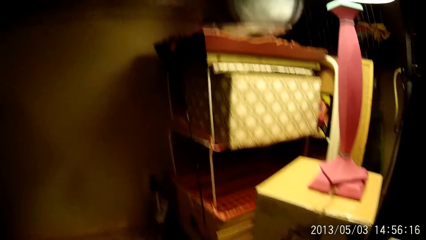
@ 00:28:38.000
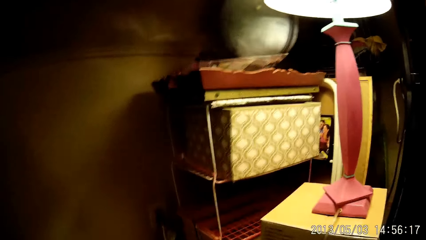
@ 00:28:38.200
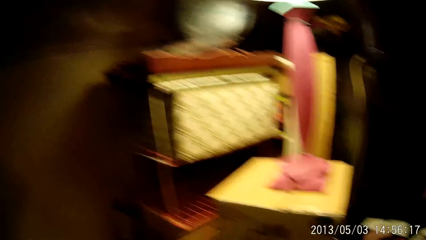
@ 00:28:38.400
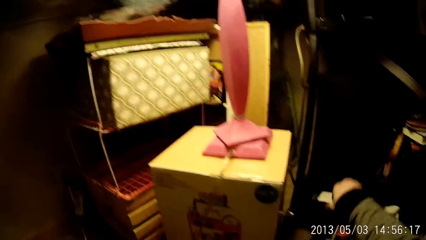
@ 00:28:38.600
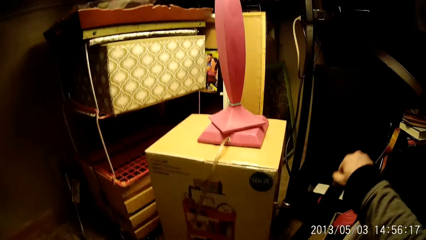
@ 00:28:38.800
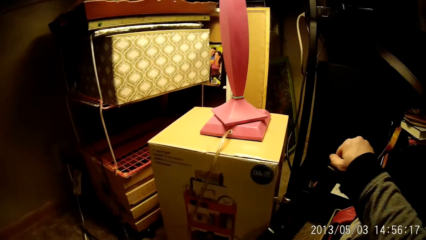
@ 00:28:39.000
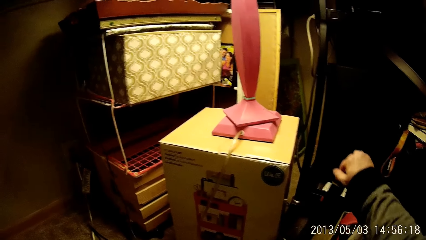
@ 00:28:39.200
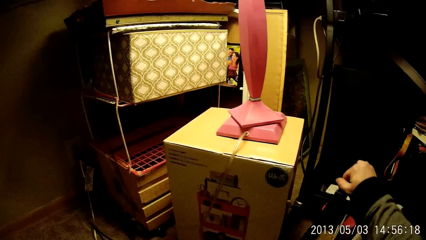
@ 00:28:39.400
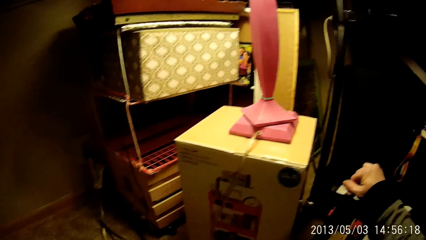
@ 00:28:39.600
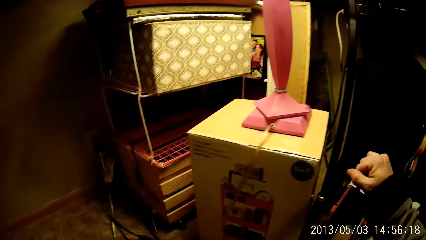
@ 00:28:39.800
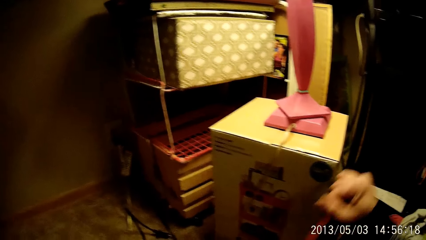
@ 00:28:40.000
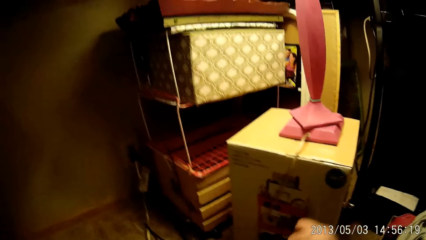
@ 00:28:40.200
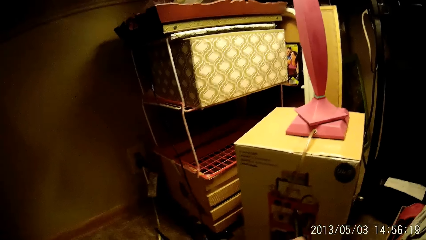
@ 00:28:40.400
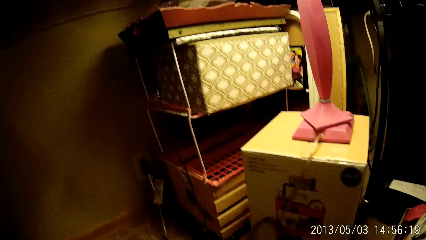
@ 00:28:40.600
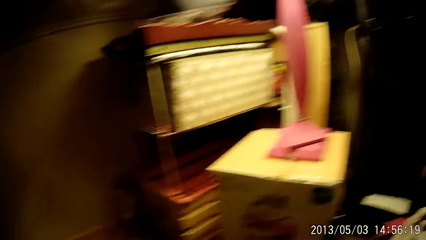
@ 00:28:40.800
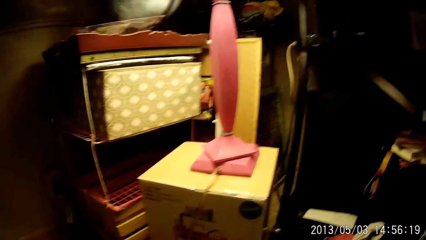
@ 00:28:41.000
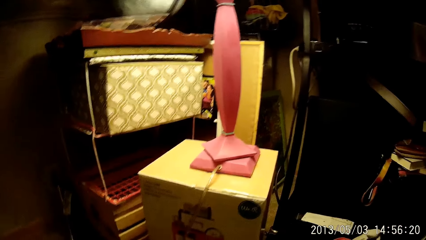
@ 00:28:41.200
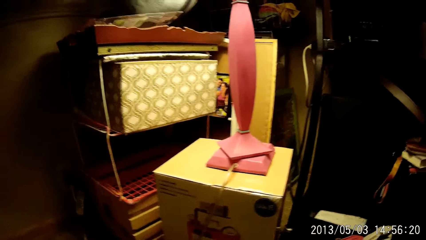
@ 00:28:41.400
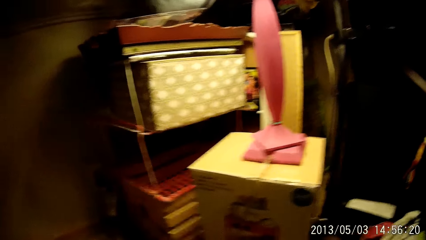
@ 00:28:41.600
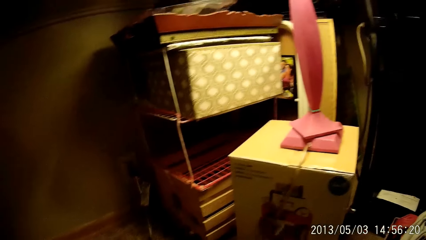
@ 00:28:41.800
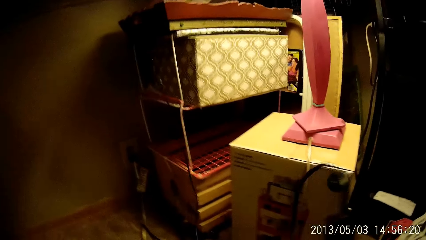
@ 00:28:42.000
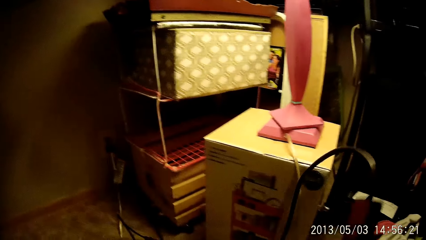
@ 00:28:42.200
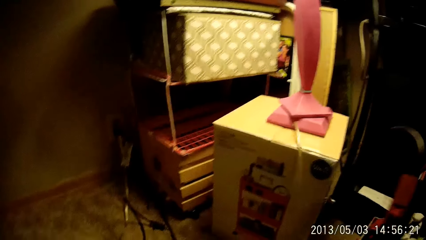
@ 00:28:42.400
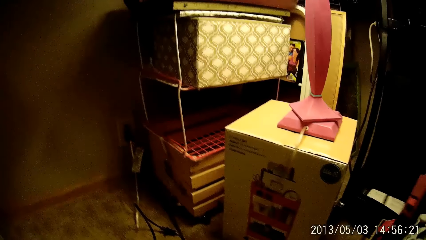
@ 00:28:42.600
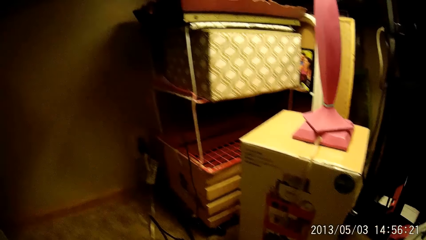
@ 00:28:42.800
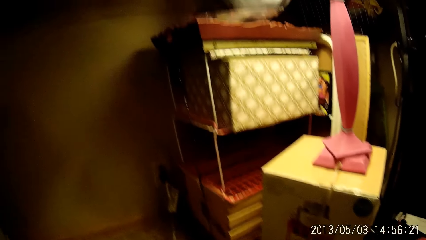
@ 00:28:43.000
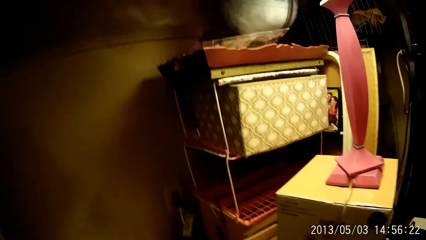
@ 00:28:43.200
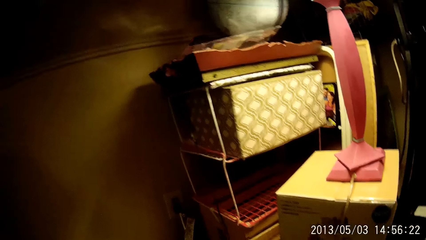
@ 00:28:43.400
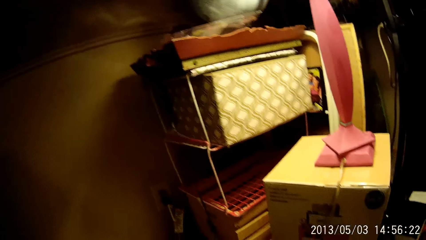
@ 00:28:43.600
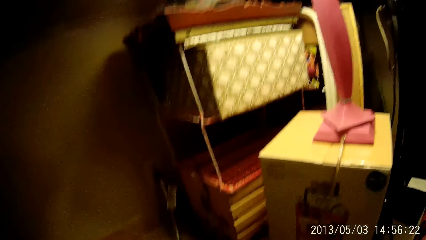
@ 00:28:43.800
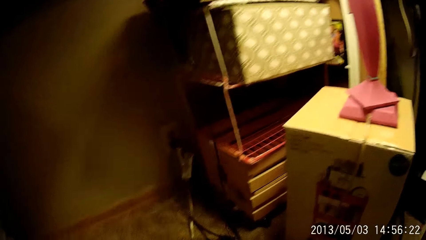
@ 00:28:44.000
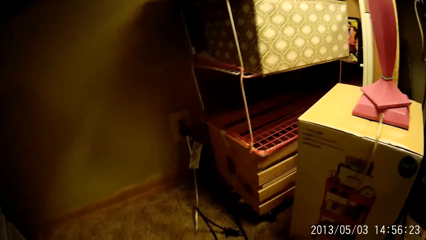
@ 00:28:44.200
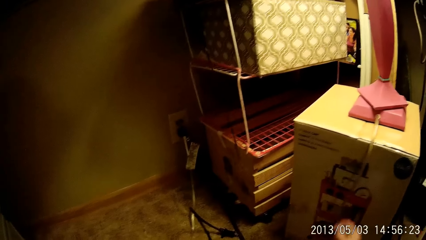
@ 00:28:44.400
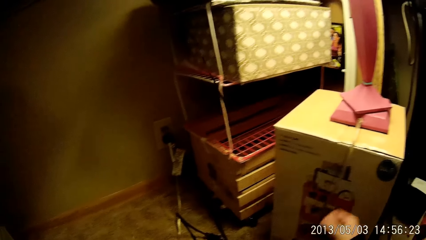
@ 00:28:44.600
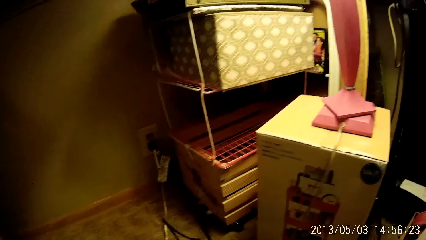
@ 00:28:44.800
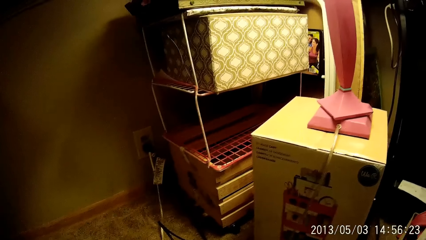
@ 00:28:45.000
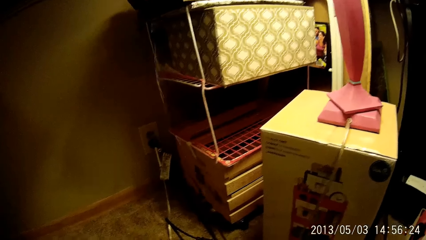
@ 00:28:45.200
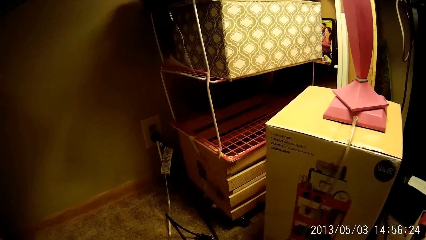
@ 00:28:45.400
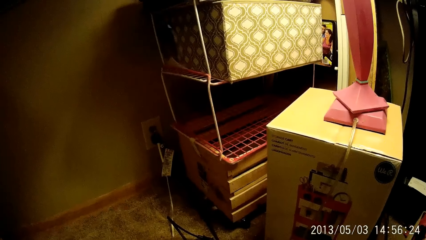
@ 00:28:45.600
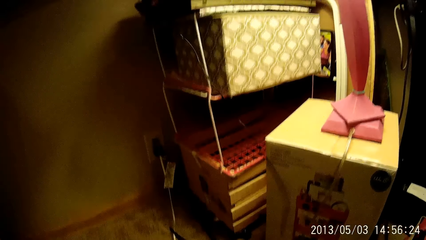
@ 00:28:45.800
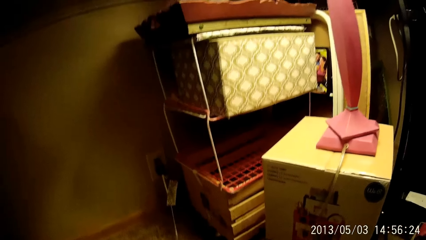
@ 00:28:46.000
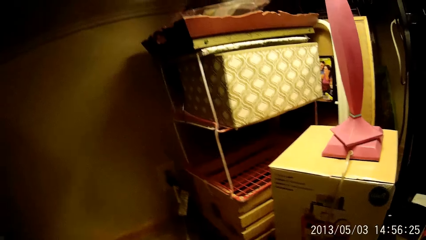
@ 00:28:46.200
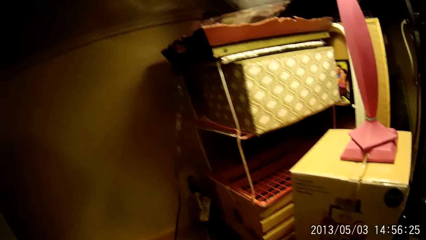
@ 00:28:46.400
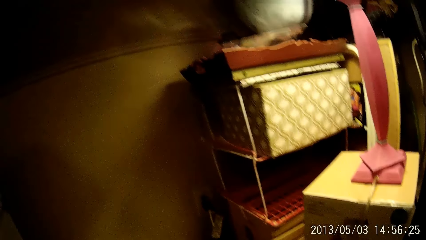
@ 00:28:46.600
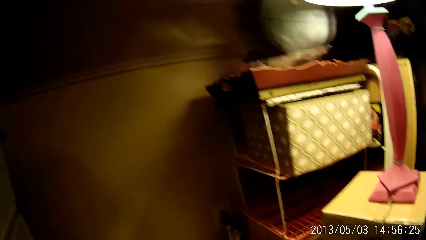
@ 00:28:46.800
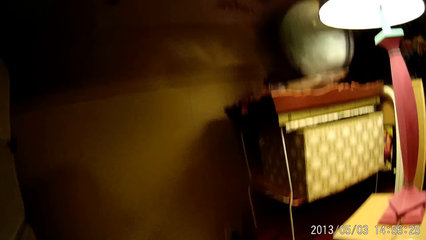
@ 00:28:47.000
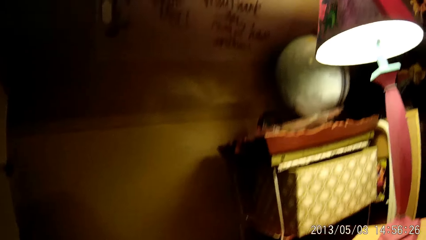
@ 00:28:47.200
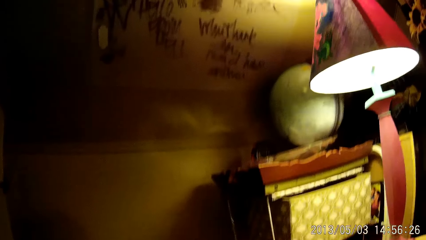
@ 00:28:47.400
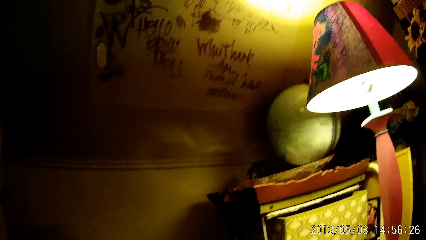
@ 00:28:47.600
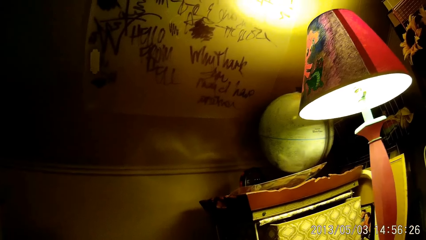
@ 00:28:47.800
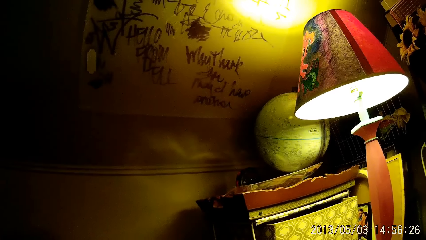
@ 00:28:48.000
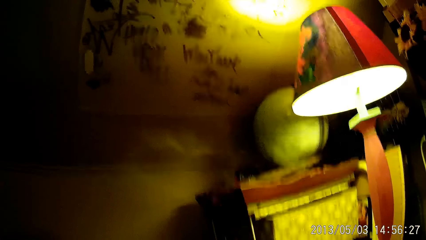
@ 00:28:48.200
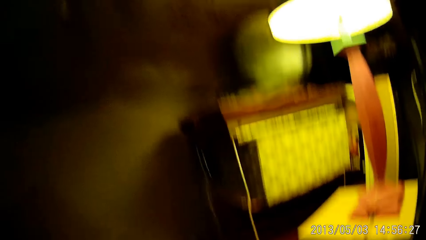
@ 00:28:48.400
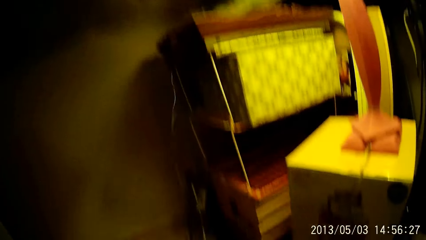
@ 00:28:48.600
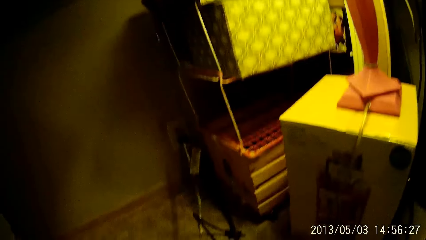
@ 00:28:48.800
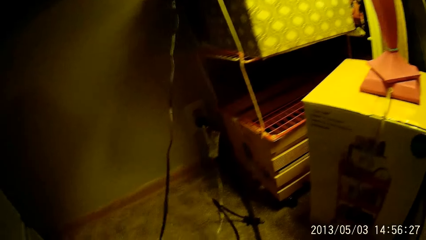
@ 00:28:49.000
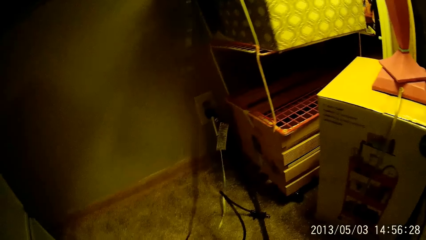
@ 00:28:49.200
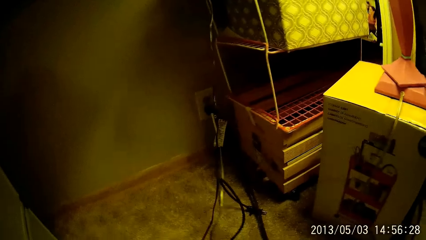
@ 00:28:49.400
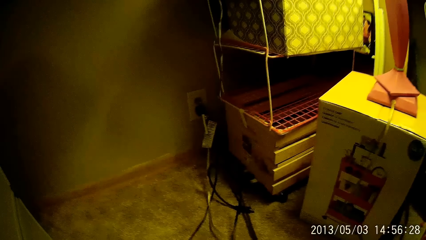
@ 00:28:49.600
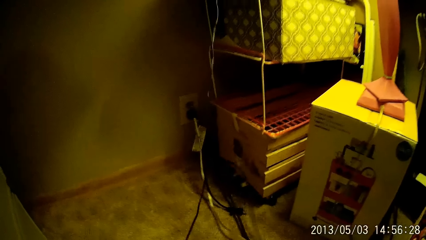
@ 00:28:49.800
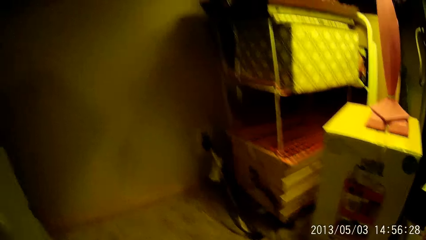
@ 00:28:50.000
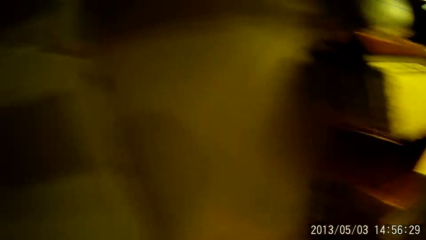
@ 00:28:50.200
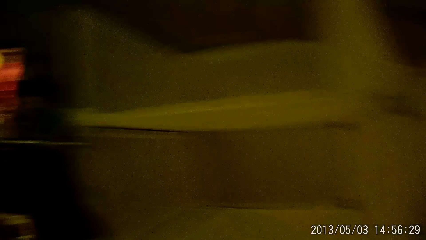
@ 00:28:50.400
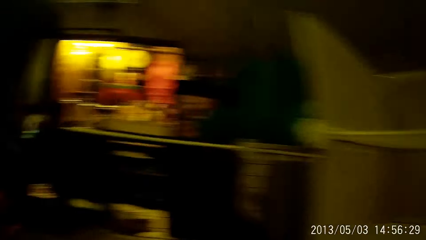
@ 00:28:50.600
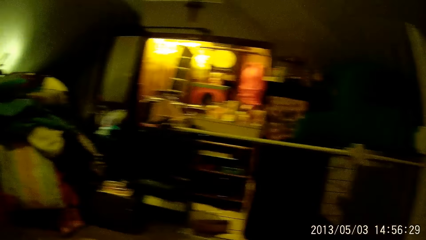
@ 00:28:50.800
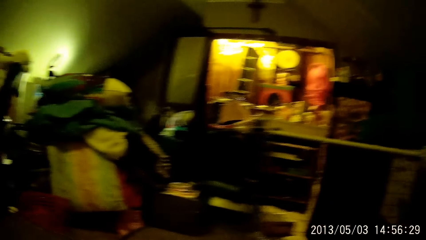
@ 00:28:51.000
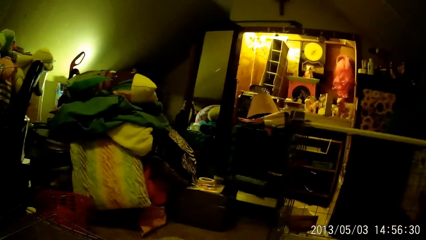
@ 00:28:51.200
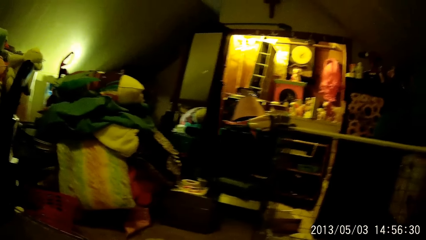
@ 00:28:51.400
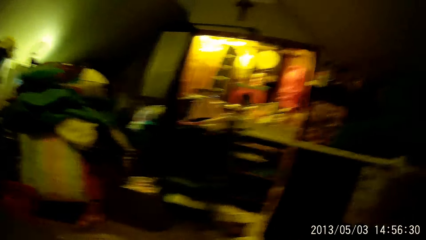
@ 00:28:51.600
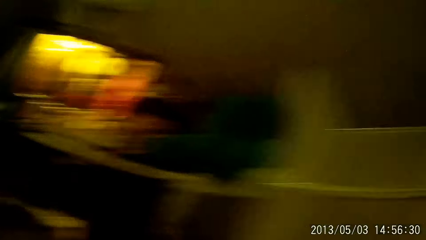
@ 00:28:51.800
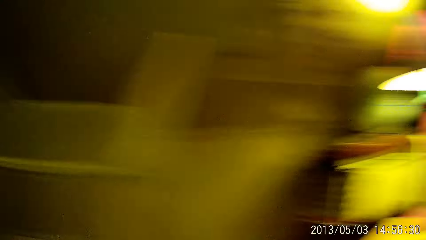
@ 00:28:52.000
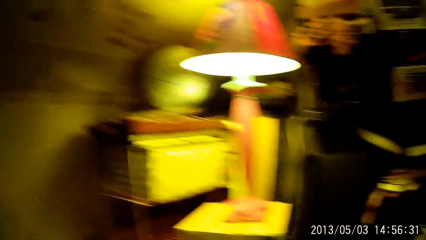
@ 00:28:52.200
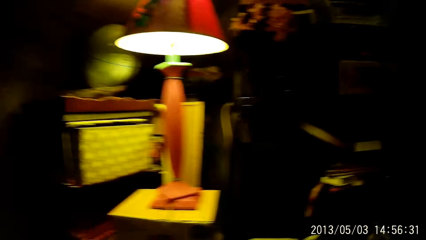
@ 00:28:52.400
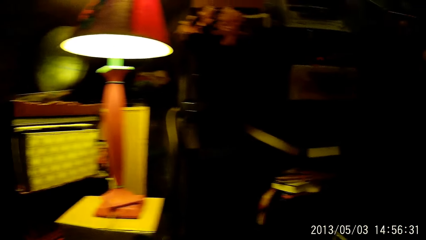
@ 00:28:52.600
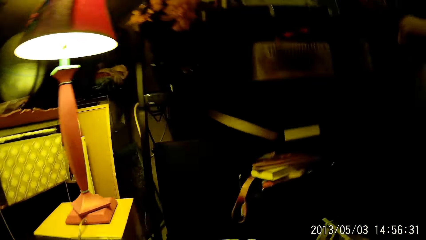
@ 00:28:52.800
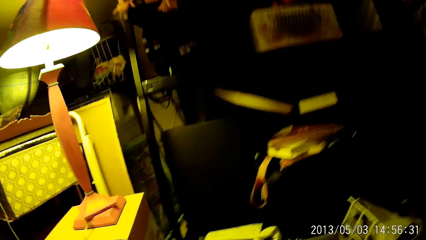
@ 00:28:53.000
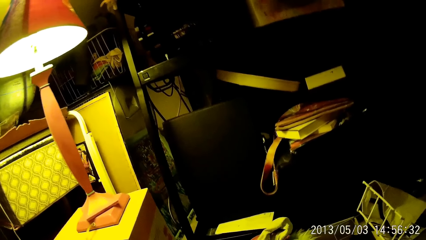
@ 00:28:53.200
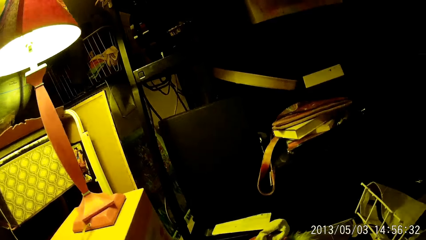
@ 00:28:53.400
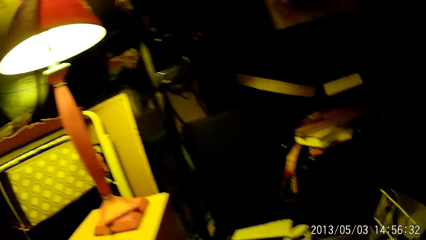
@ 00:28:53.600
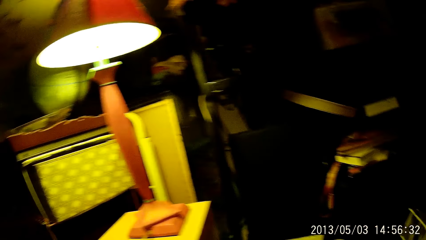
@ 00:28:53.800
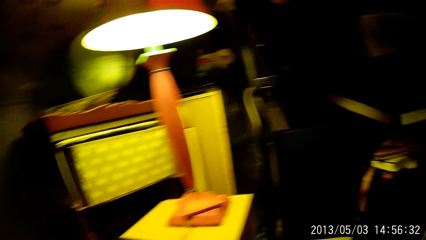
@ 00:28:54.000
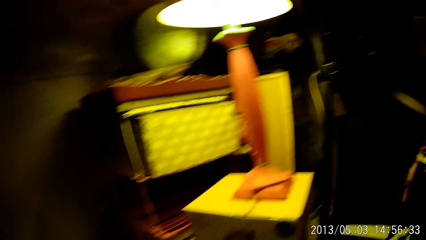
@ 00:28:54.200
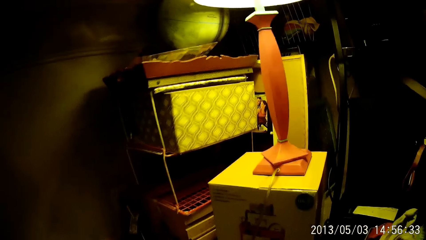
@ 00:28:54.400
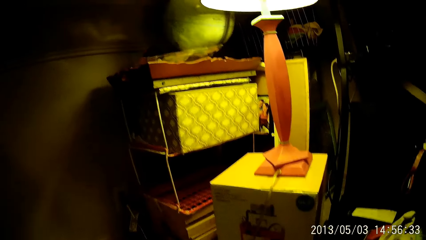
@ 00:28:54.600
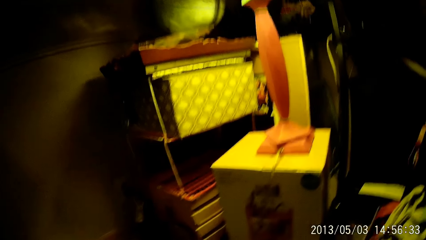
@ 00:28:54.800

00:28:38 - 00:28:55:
The camera wearer holds the socket extension. He holds the power cable of the mini vacuum cleaner in his right hand. He sorts the socket extension. He looks around the room.
